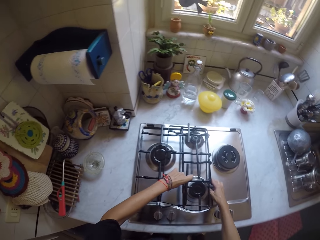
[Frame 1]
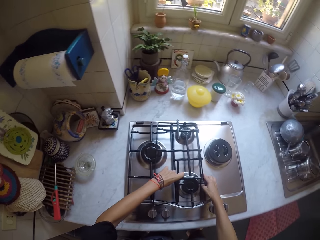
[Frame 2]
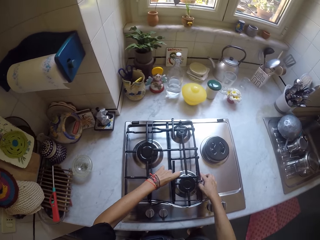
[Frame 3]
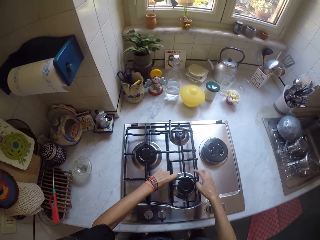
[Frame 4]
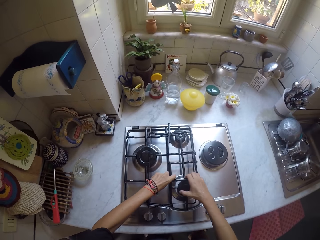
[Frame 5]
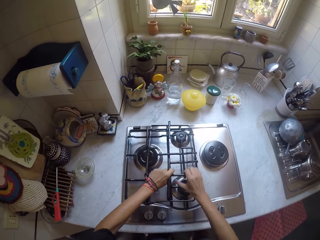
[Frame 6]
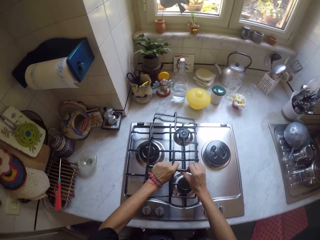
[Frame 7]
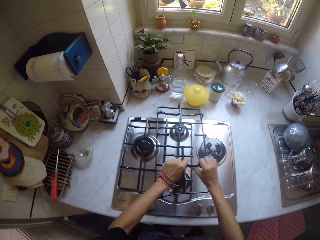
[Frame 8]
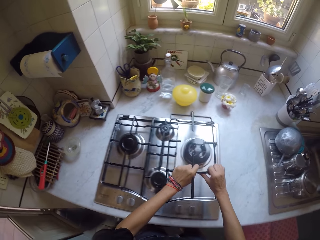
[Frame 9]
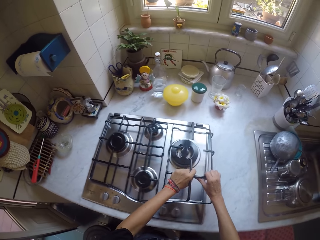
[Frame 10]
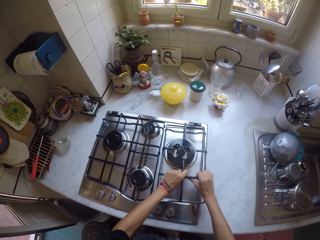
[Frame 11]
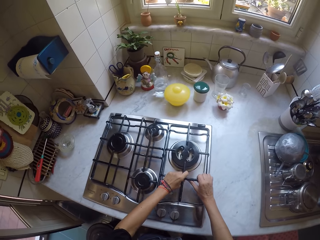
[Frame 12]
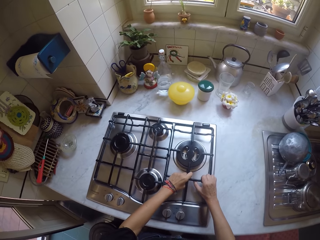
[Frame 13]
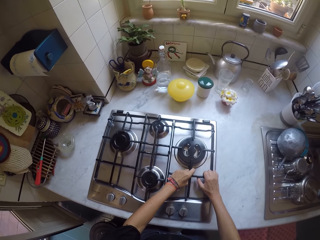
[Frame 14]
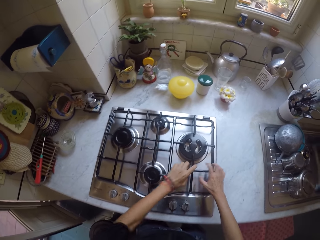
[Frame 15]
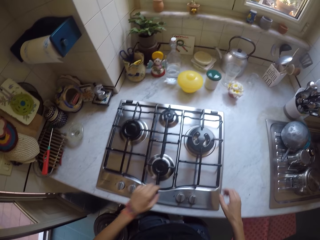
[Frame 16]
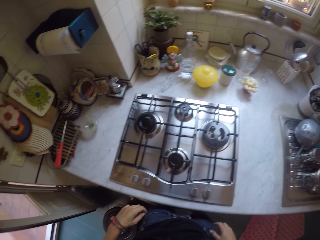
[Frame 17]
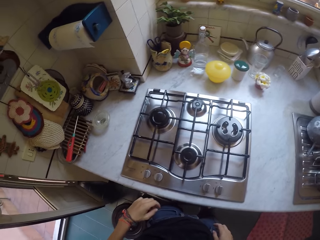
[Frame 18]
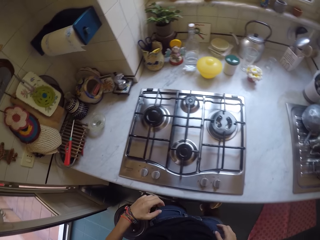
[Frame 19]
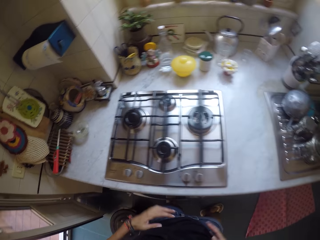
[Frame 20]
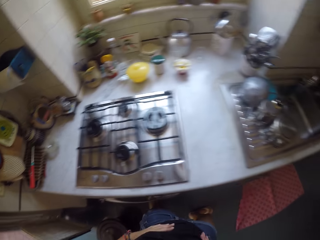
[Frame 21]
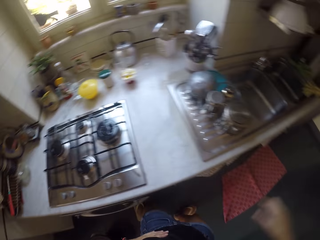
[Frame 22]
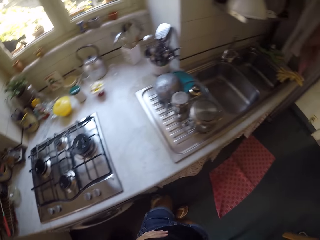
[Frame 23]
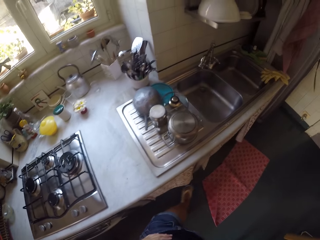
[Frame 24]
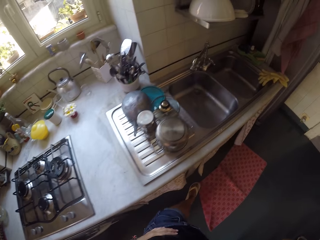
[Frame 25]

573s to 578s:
The camera wearer raises the right hand and walks around.
